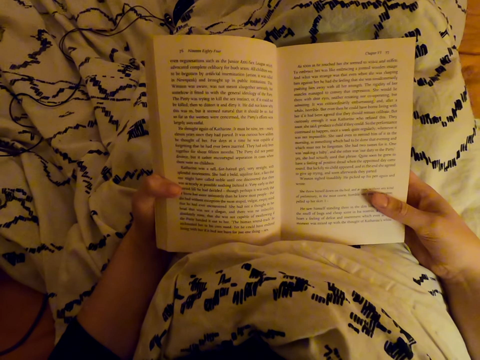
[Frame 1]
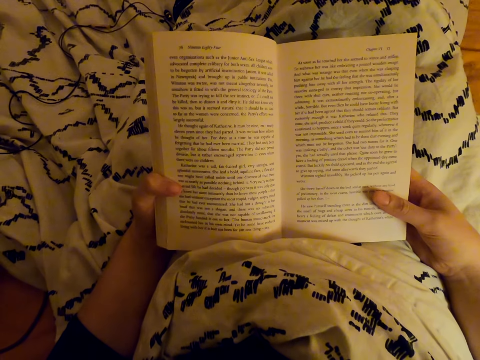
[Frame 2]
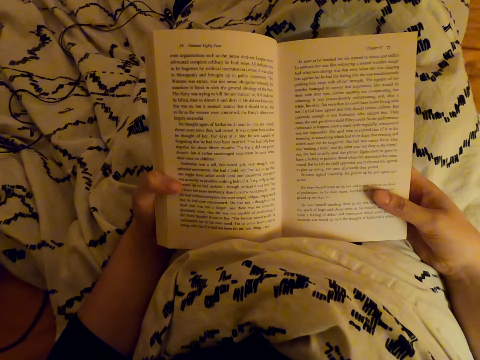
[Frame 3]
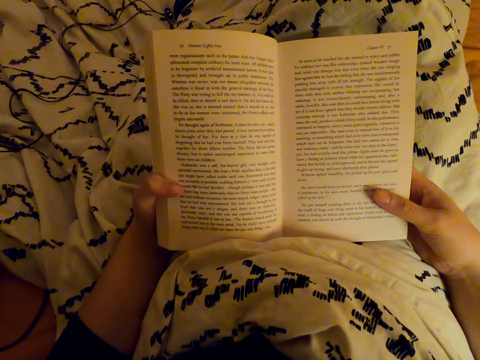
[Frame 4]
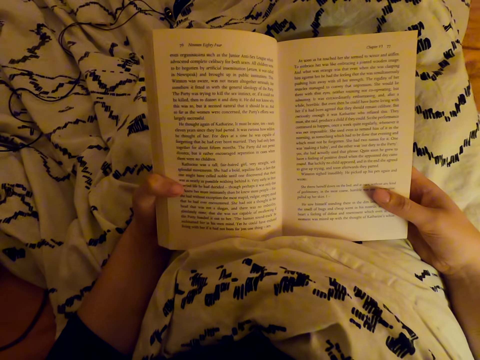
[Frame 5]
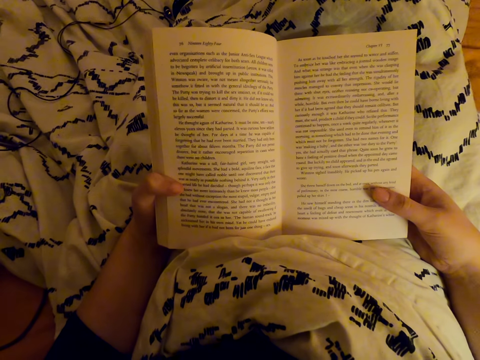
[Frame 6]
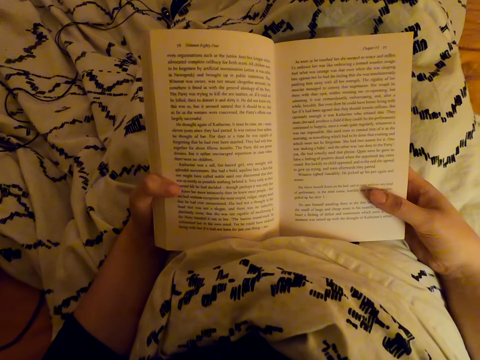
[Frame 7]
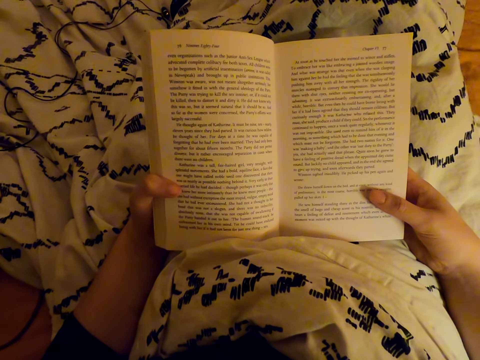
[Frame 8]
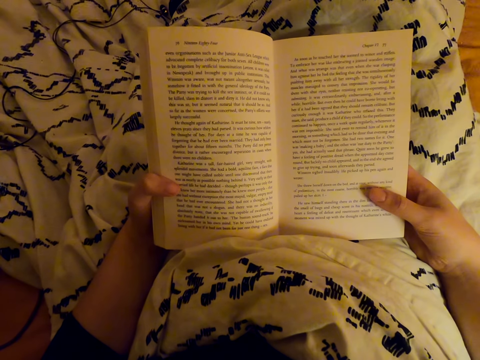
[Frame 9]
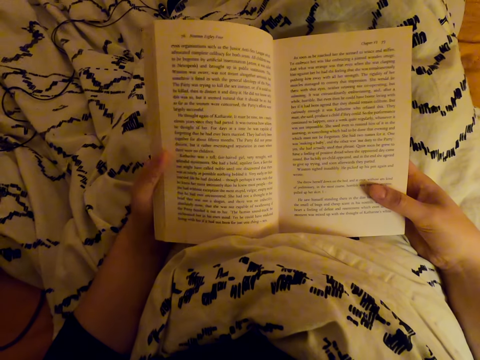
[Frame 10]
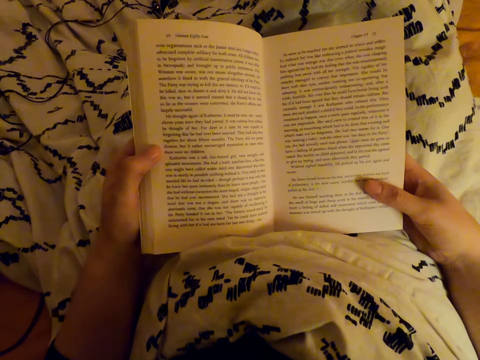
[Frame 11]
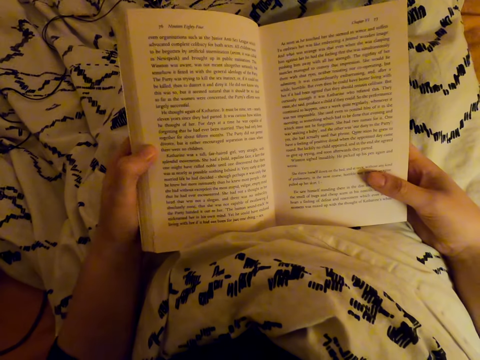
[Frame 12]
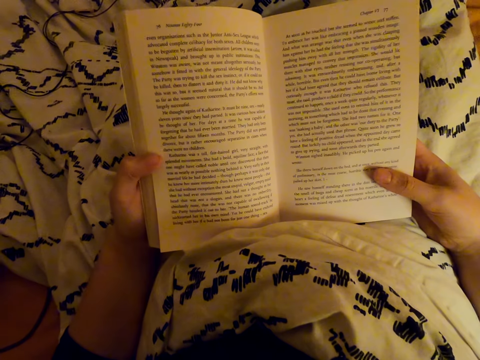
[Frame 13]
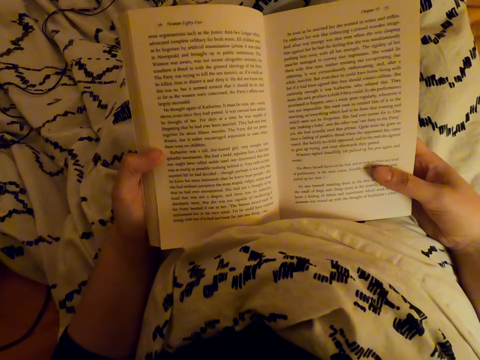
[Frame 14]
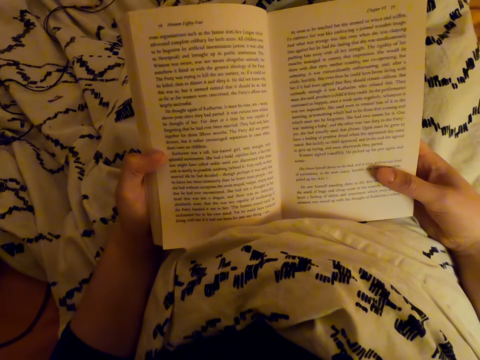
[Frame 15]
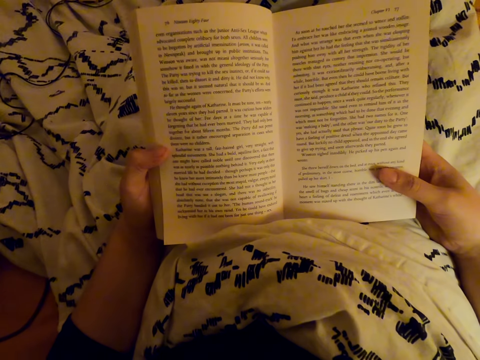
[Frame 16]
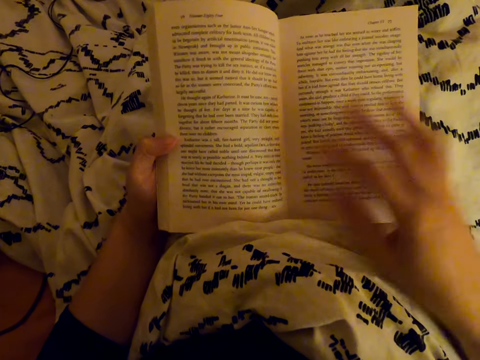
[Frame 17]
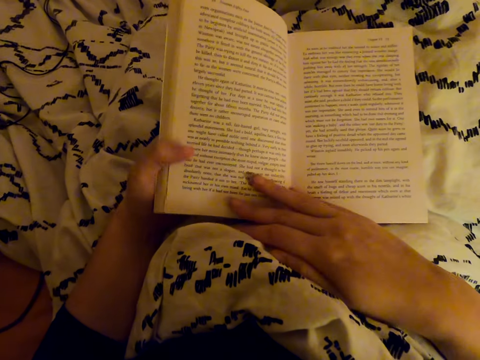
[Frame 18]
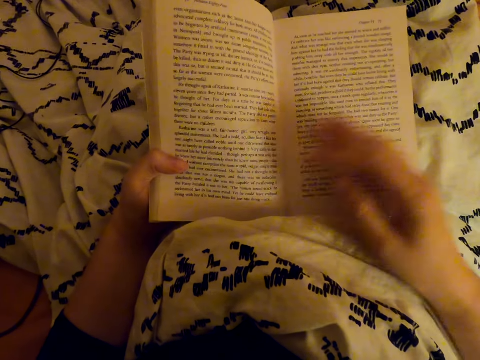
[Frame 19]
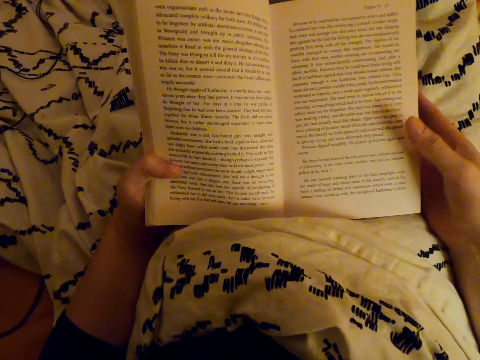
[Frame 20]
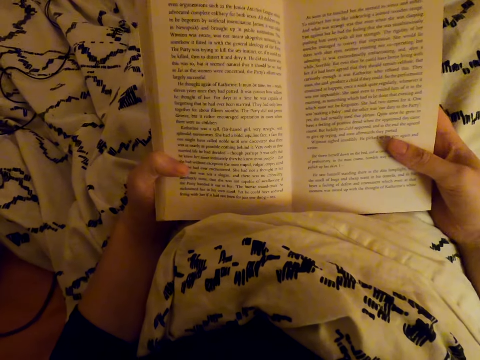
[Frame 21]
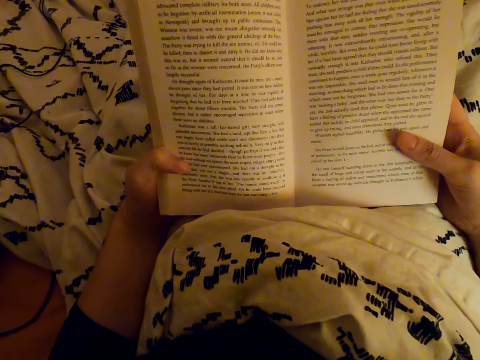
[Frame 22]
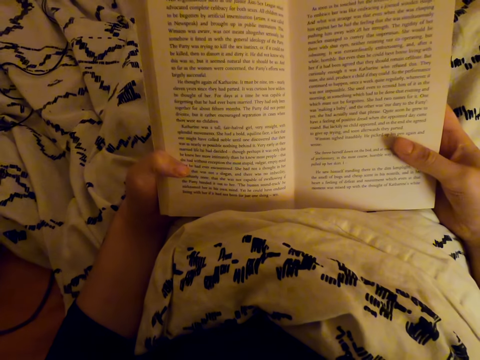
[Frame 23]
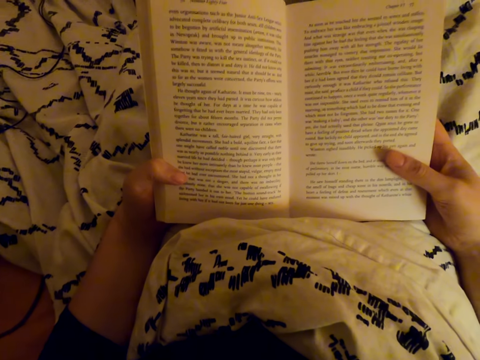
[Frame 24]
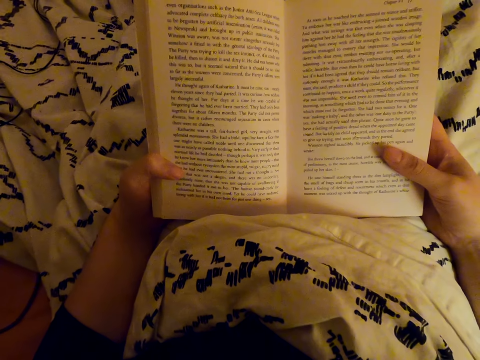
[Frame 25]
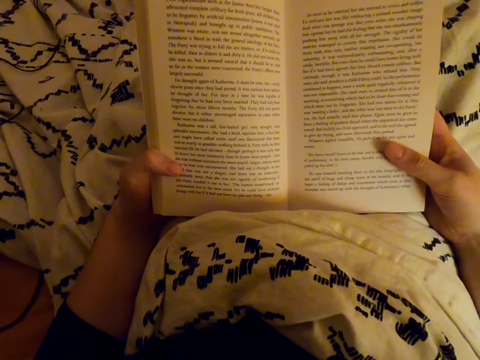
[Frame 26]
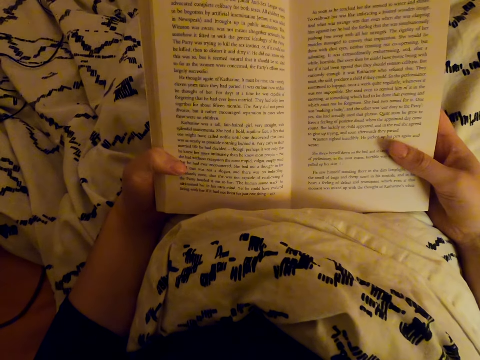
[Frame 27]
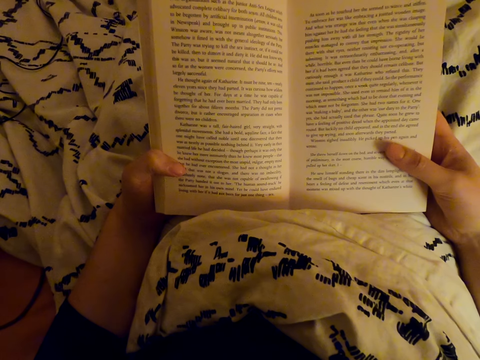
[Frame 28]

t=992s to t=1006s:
The camera wearer touches a book.

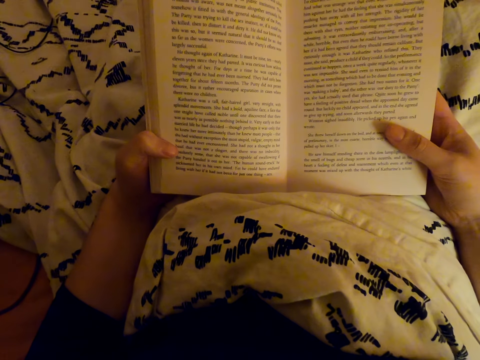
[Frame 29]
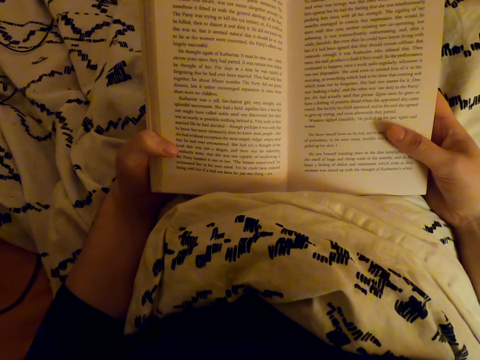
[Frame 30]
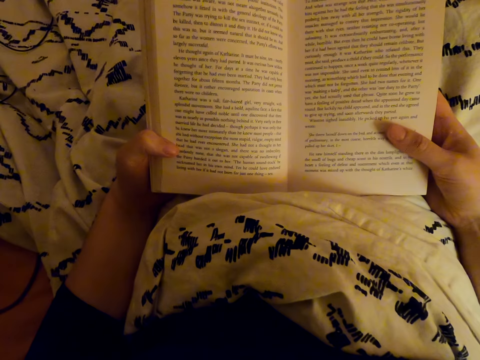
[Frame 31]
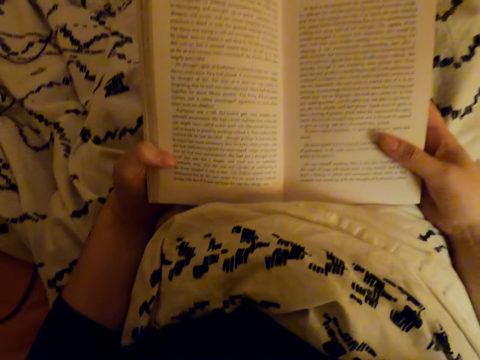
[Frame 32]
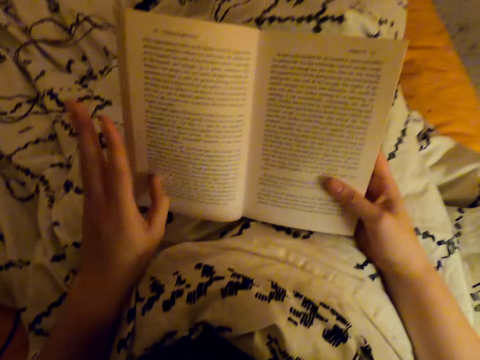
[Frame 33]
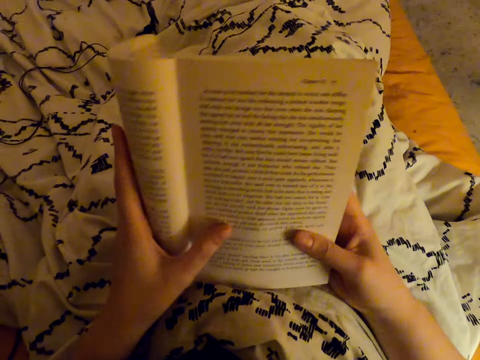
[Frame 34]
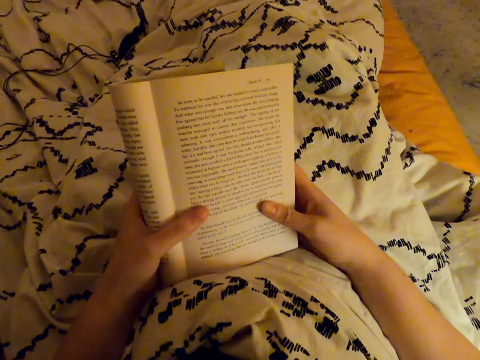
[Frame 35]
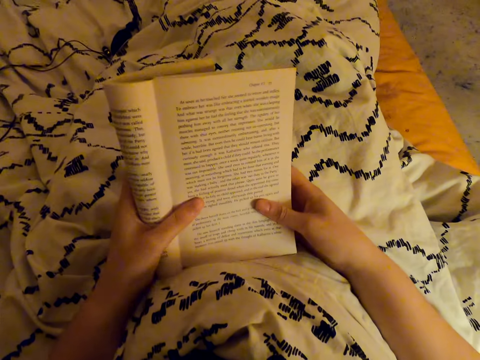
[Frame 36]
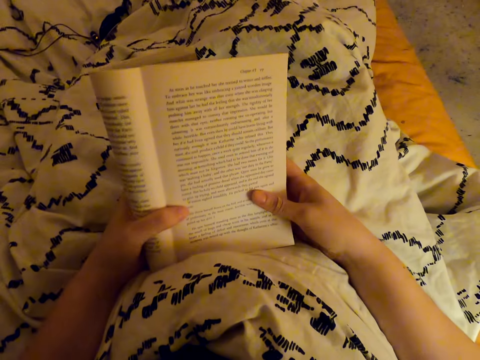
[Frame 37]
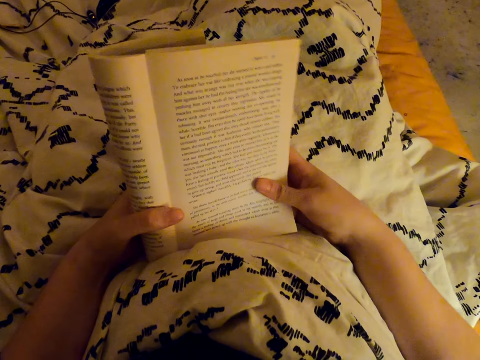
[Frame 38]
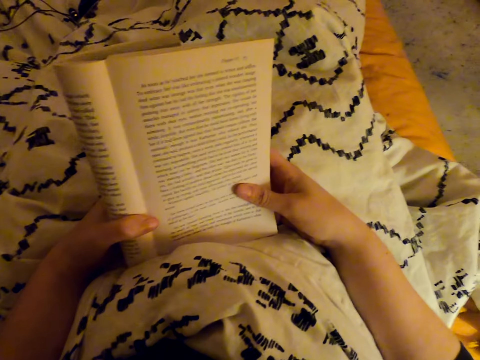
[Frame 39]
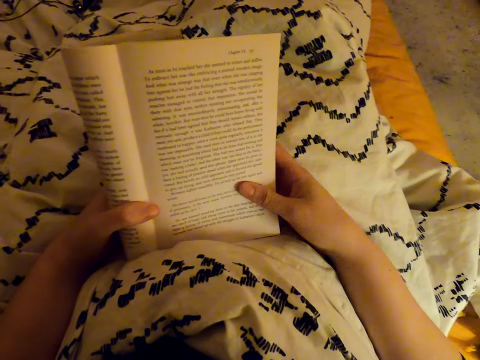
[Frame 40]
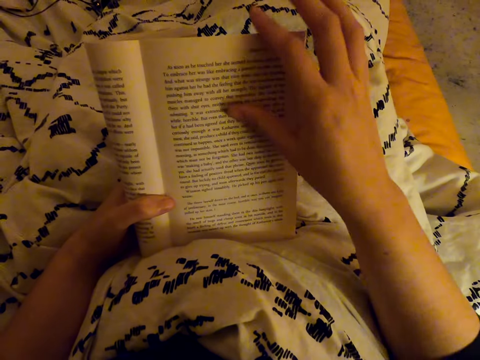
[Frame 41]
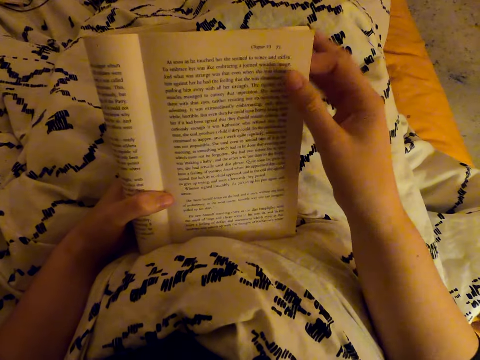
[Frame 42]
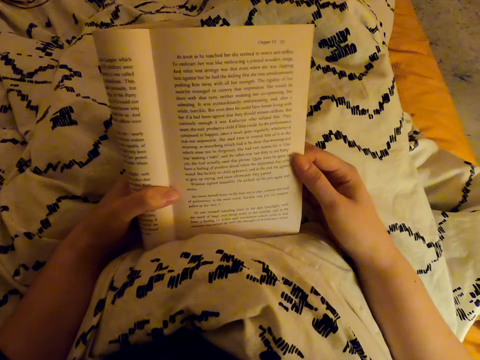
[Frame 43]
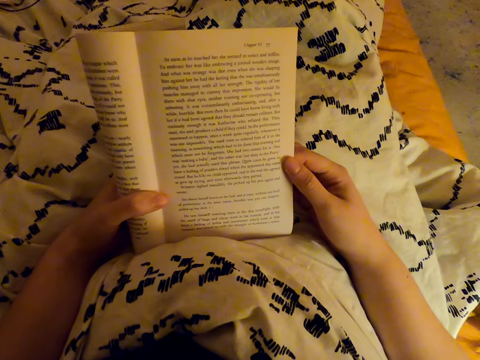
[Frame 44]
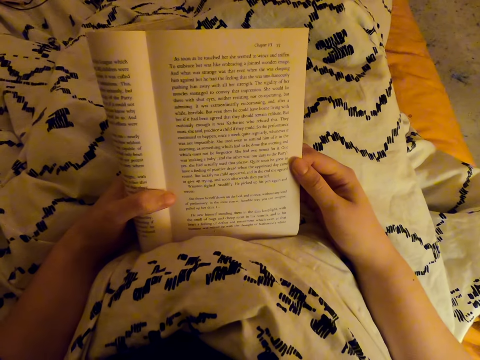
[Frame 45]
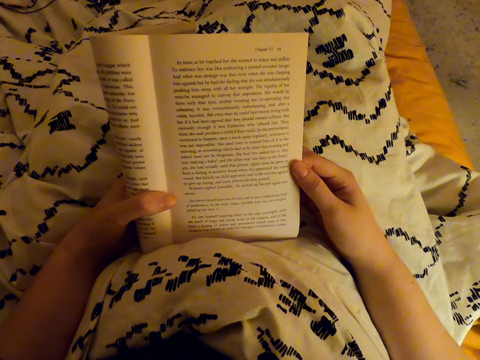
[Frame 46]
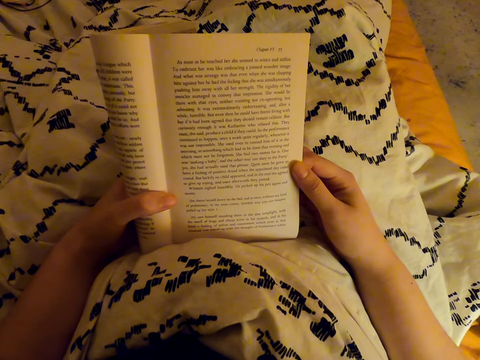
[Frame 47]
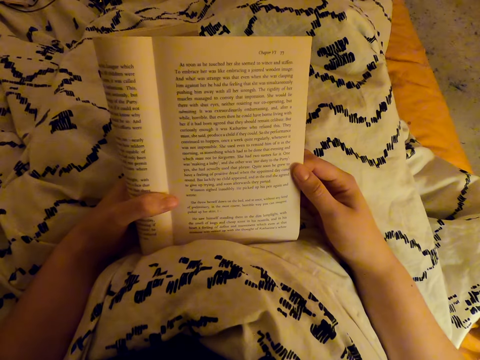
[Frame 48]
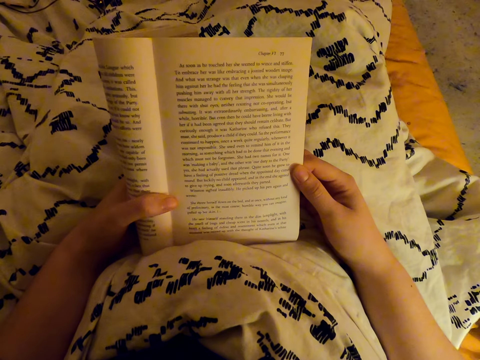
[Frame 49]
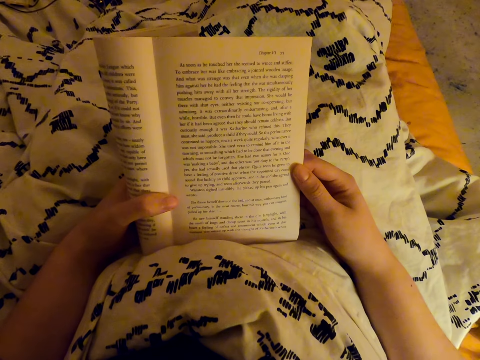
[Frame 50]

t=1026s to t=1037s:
The camera wearer folds the book. They read the book. They touch the book.
